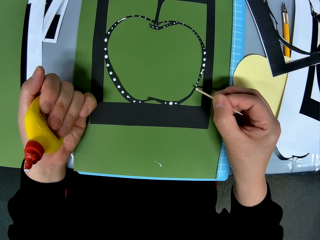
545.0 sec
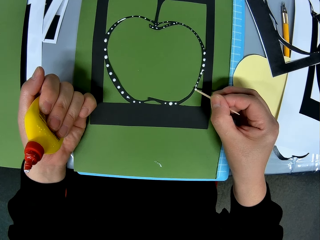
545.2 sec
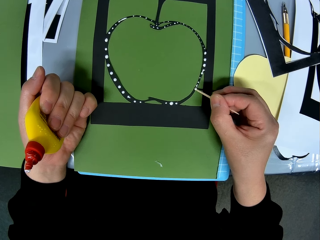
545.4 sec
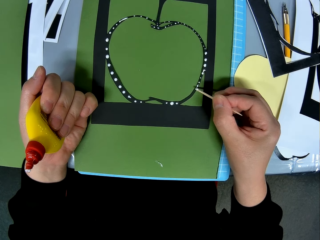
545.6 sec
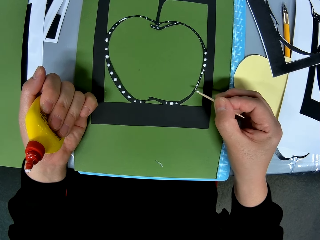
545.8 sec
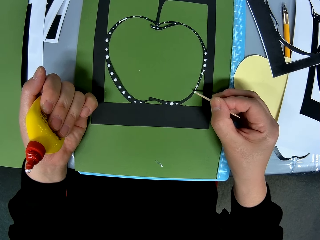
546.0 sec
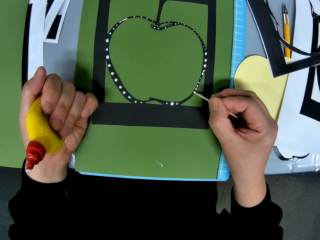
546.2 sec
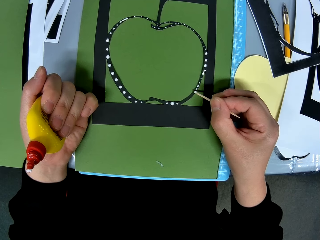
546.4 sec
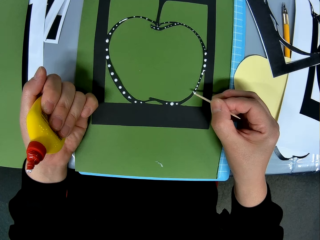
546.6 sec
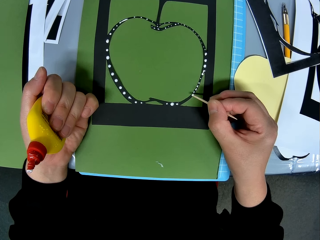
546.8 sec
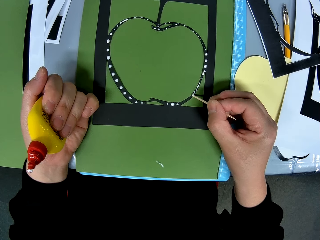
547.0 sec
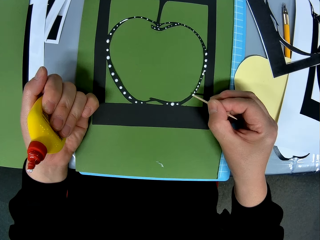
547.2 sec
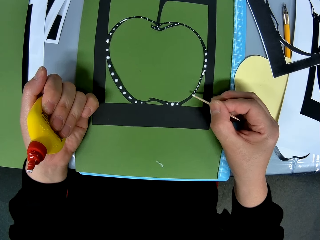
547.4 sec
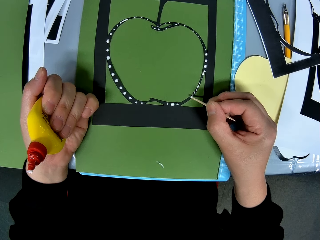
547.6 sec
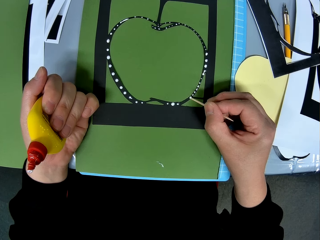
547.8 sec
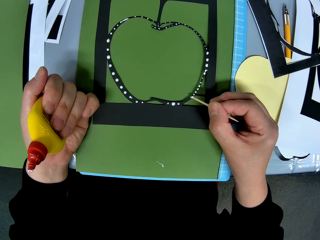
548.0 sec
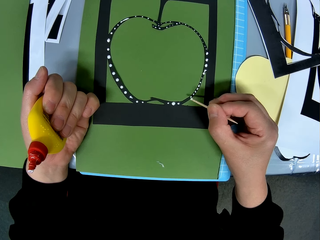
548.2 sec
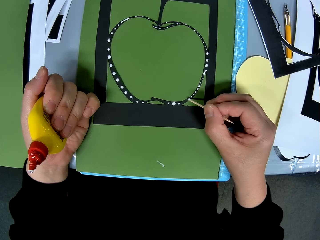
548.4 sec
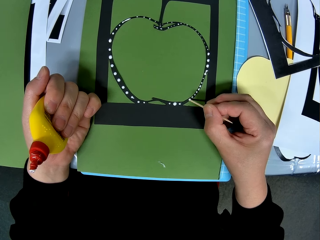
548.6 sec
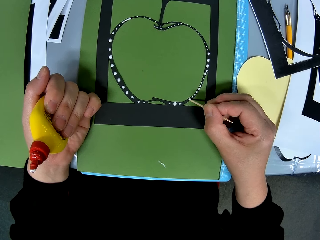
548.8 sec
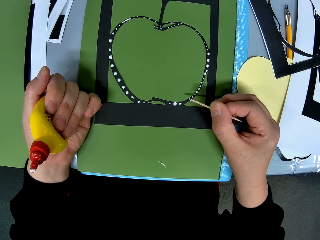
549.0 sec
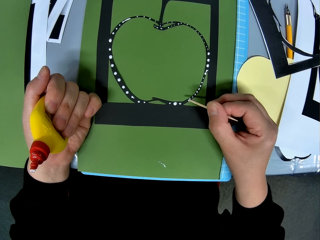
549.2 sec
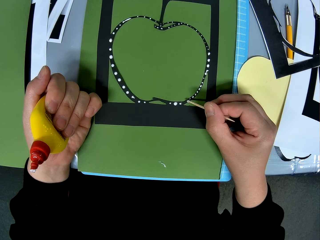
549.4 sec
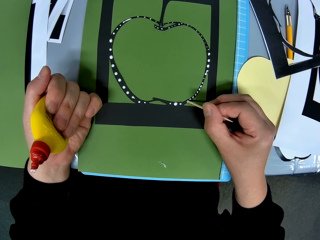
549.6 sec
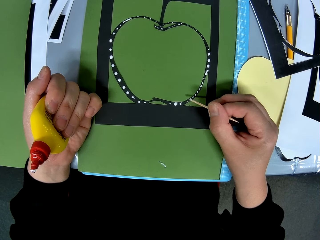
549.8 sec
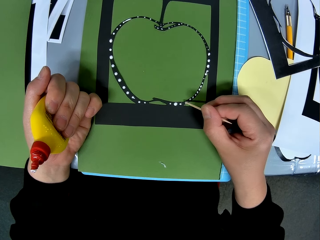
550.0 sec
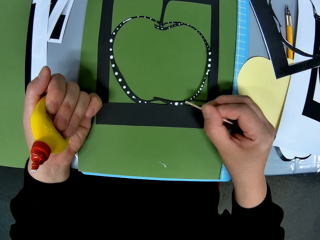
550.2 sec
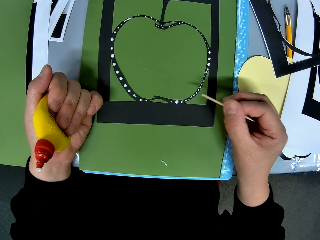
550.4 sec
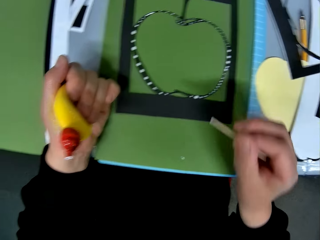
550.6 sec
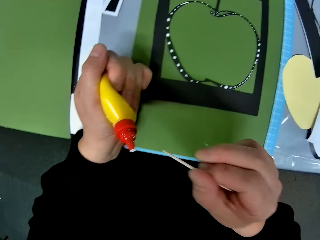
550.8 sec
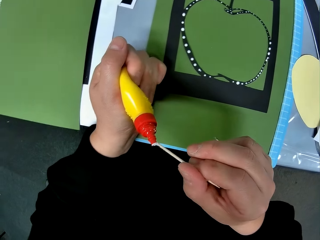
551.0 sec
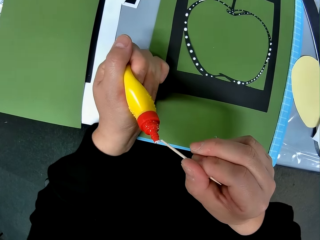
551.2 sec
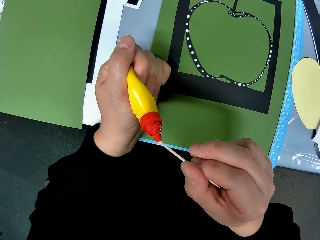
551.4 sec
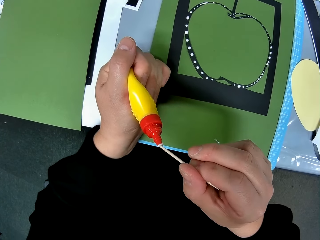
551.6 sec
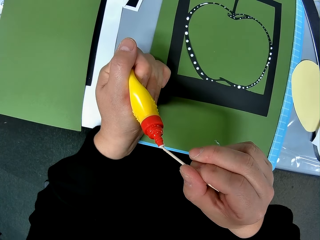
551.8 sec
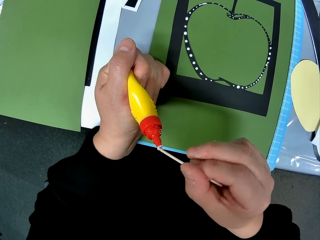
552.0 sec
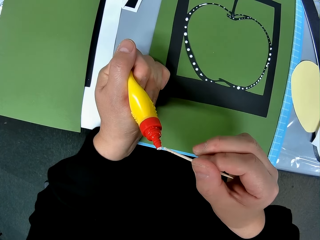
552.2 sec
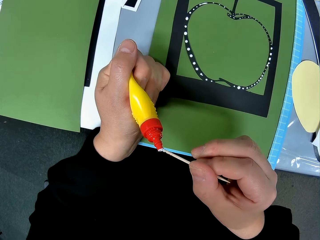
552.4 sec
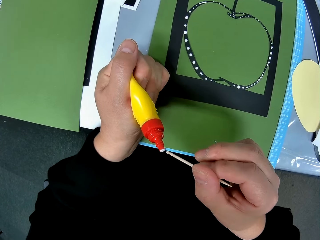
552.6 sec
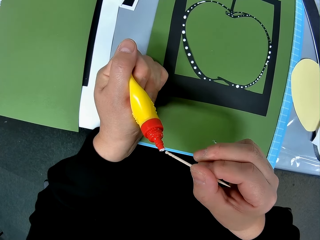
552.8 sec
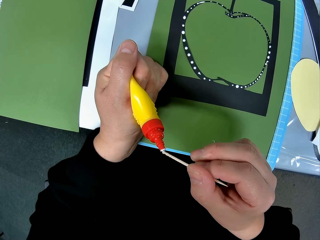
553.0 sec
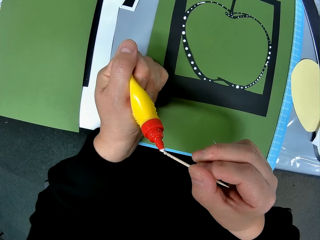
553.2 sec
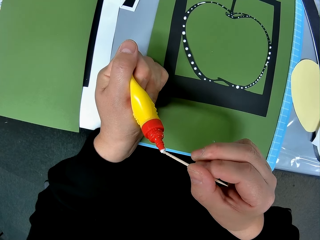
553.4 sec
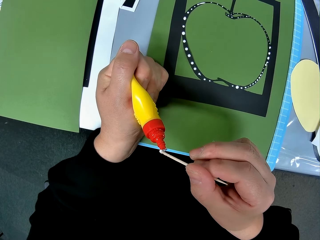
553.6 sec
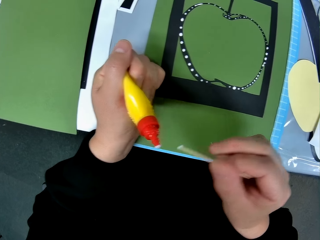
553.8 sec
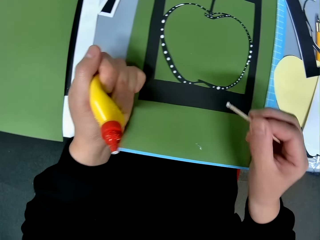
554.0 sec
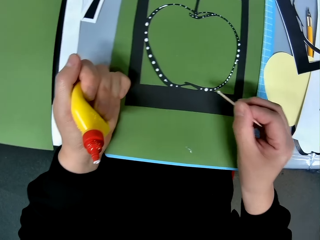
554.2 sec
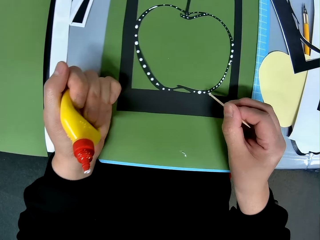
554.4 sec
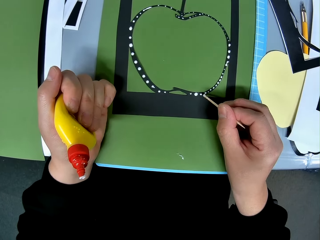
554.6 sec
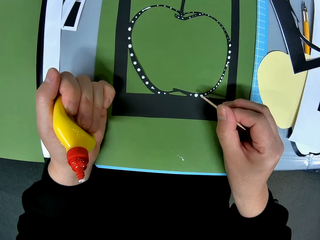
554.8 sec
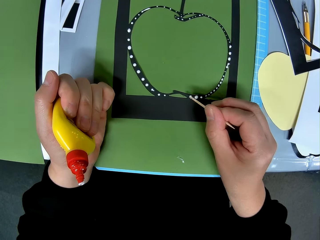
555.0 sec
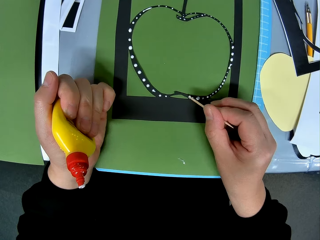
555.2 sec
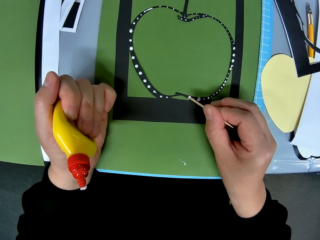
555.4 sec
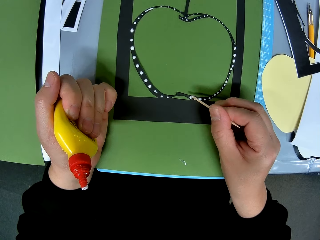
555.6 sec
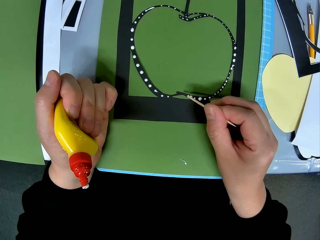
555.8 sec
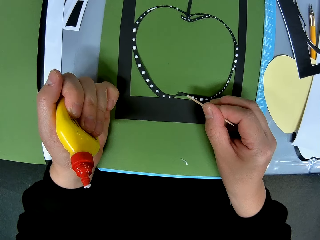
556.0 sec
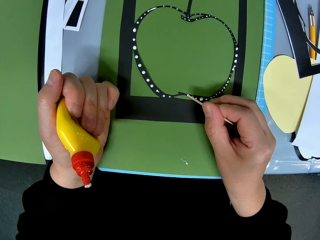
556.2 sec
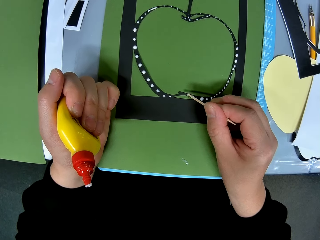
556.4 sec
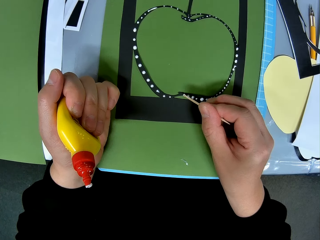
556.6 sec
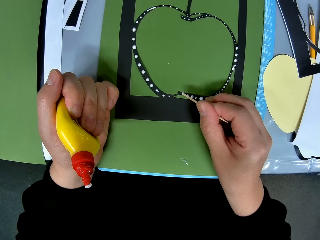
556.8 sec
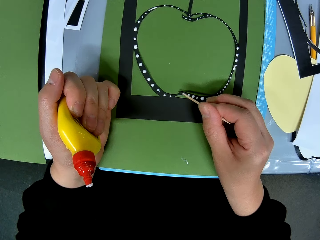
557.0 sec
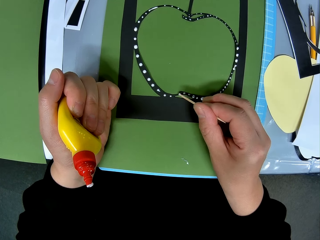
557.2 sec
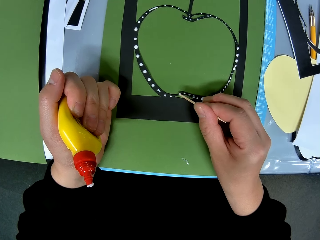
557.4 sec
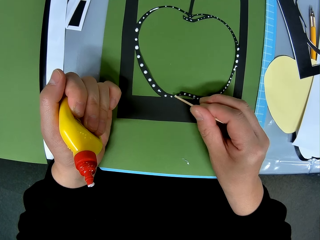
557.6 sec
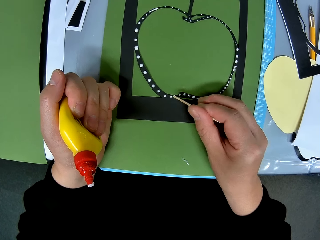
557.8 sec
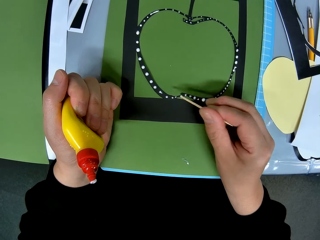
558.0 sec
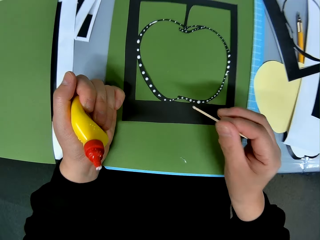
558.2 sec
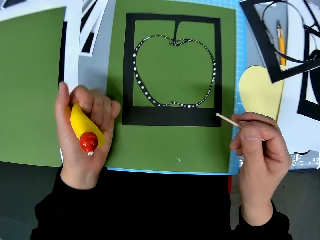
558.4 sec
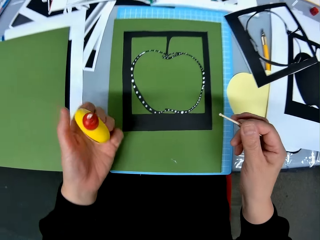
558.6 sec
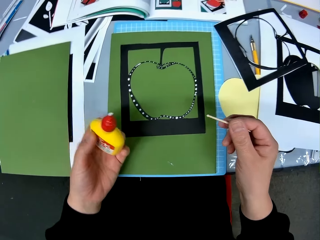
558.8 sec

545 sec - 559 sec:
The camera wearer applies glue to the tip of the toothpick. They apply glue on the piece of paper with the toothpick.

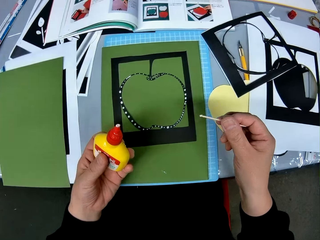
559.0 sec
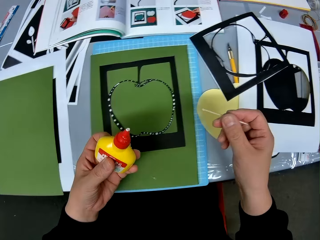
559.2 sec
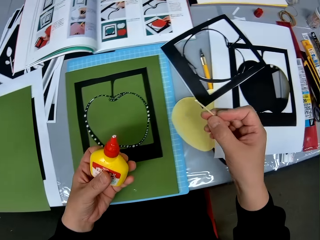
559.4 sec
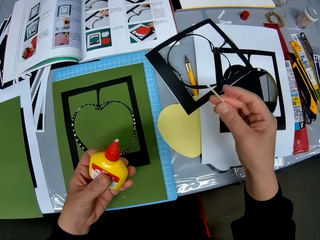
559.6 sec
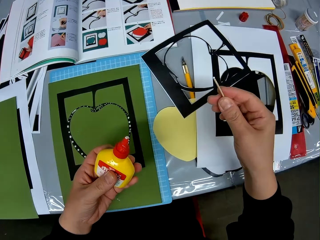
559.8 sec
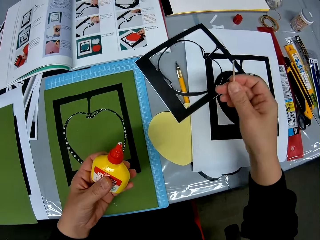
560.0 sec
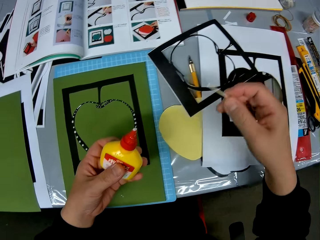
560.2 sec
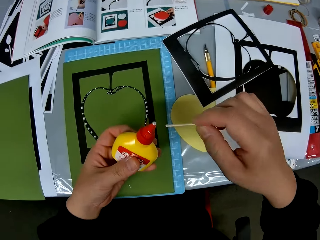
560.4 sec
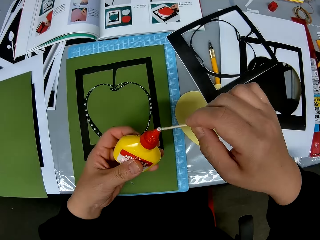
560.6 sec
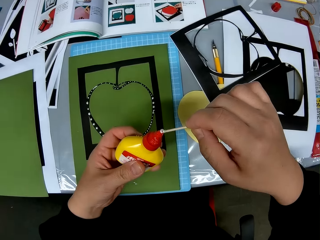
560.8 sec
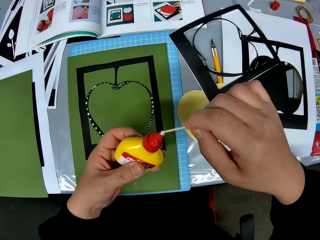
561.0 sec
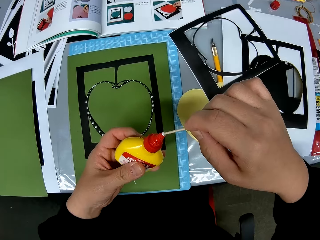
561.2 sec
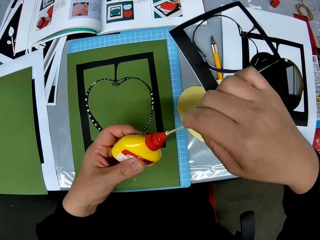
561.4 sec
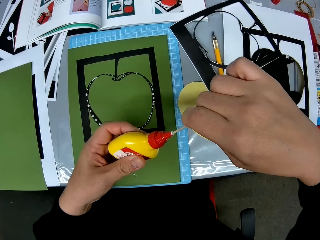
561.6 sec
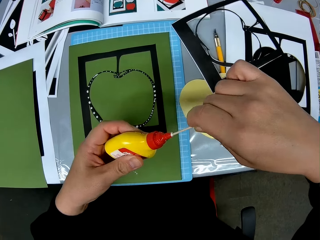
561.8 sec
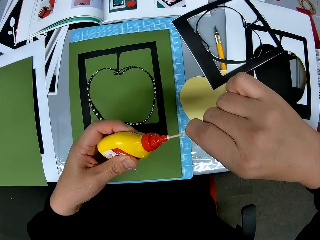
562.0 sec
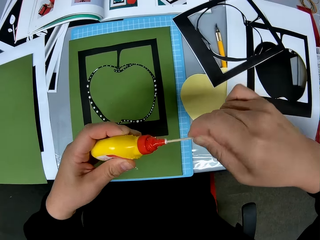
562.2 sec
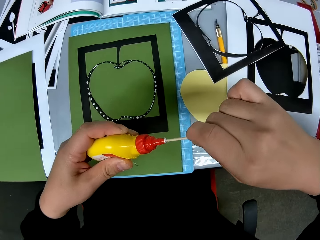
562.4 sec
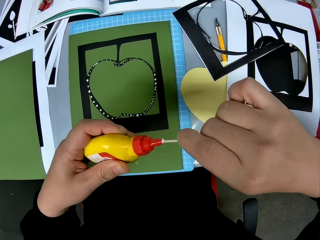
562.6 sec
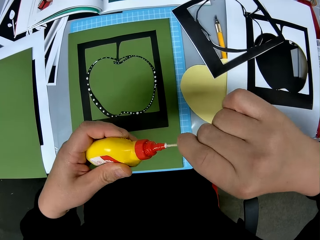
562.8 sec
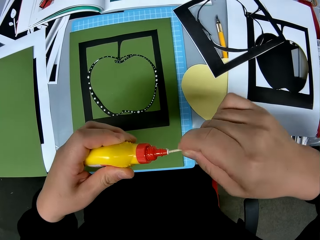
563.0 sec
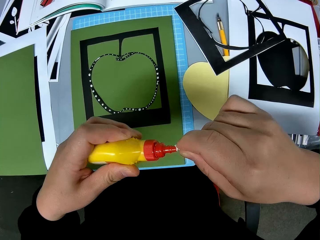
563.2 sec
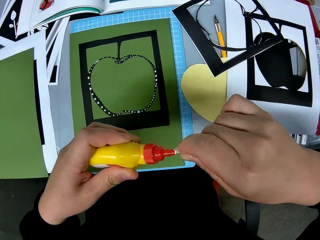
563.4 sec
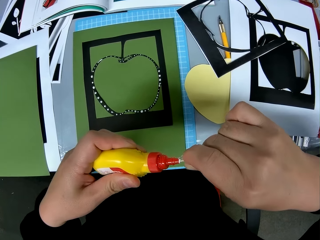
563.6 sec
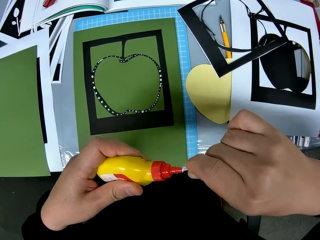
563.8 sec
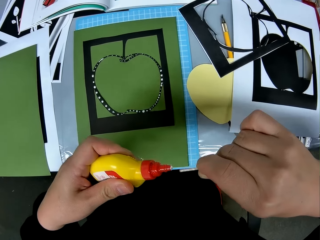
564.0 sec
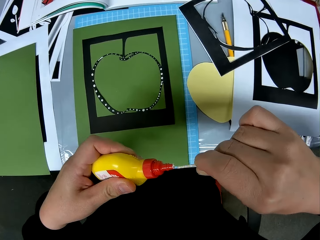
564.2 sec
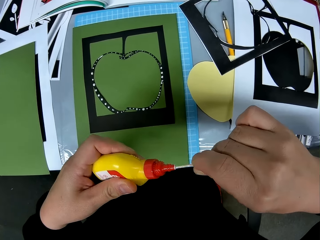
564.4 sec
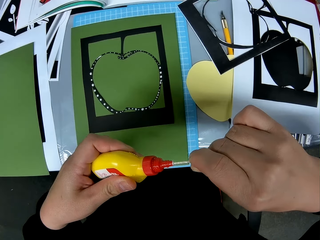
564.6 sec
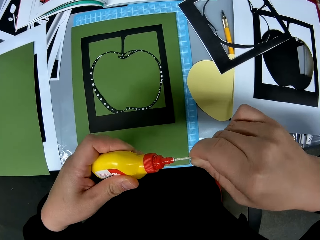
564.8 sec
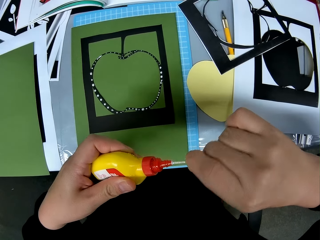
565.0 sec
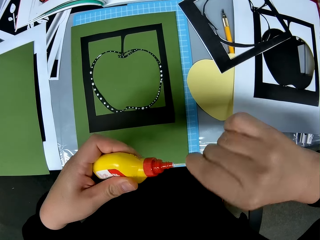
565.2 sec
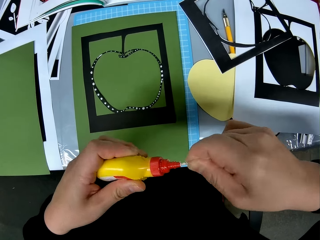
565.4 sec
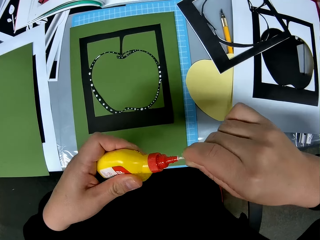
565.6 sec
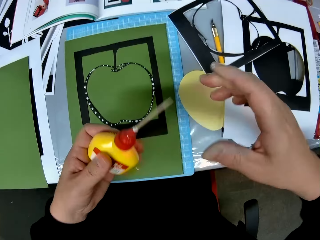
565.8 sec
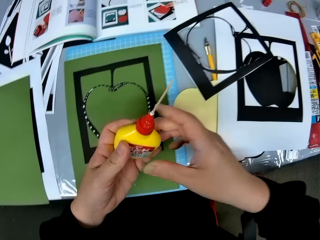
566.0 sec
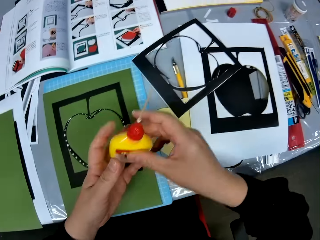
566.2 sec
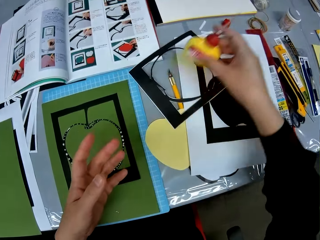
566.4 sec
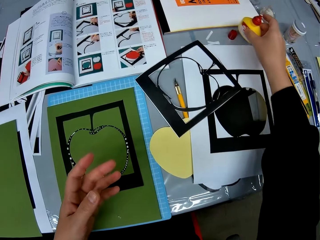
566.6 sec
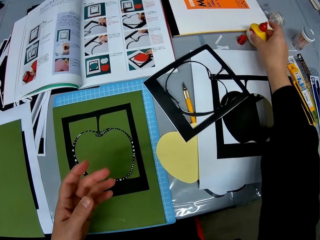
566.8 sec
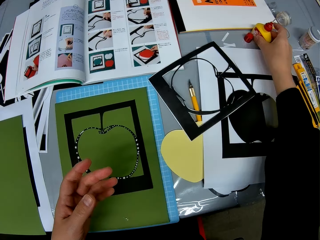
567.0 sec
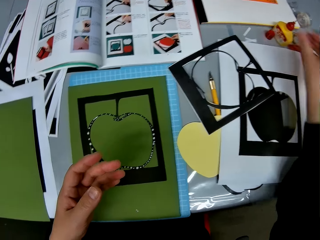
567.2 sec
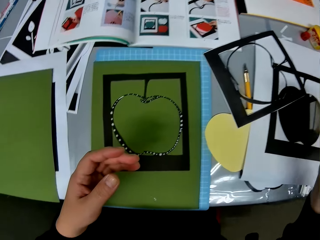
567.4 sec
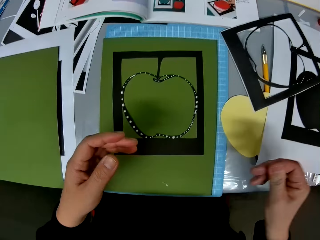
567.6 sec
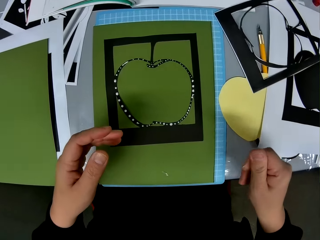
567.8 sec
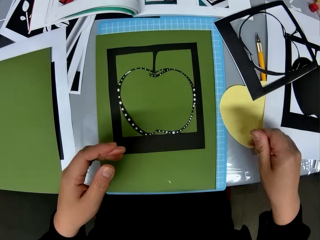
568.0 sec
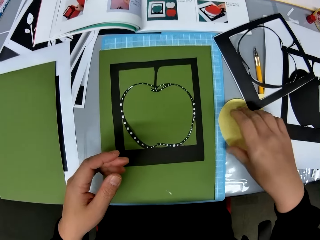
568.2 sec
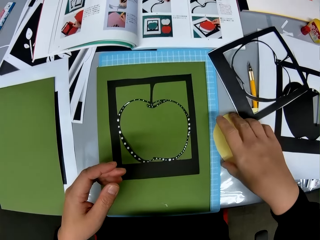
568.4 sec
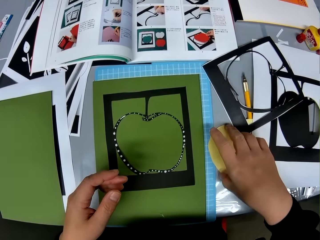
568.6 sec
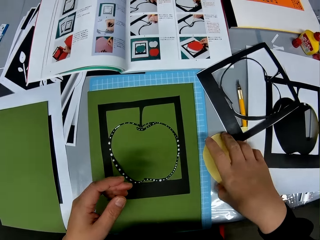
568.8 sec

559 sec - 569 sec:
The camera wearer inserts the toothpick into the glue bottle nozzle. They drop the bottle on the table.
